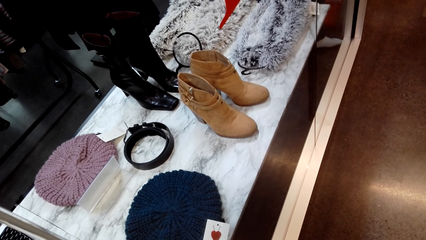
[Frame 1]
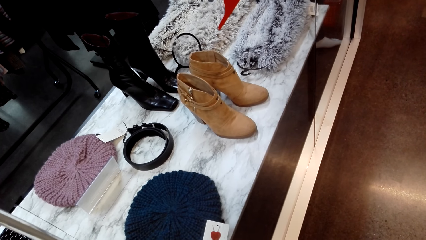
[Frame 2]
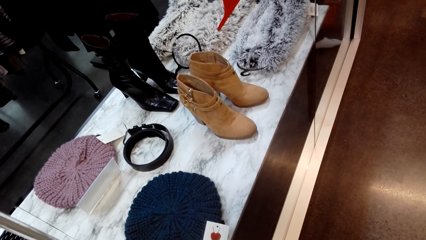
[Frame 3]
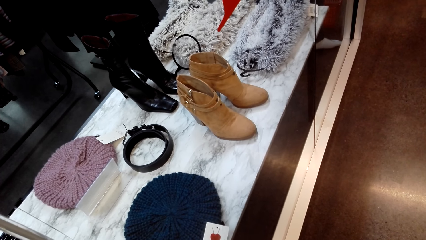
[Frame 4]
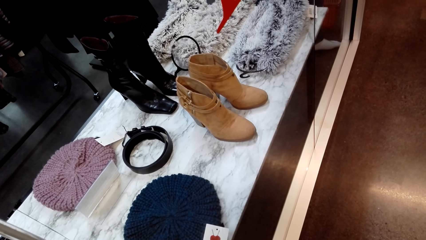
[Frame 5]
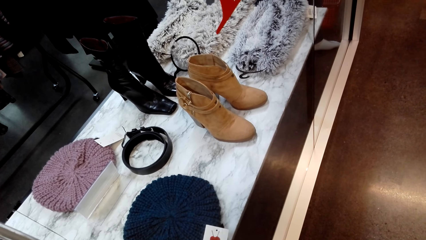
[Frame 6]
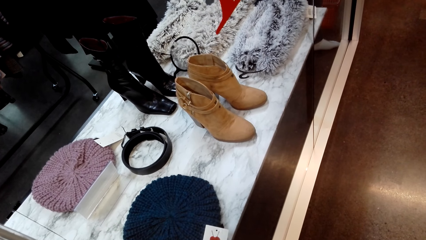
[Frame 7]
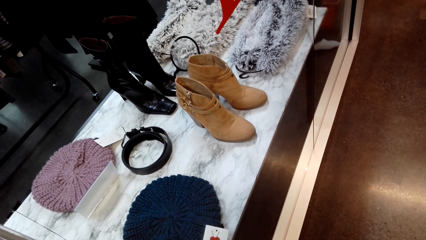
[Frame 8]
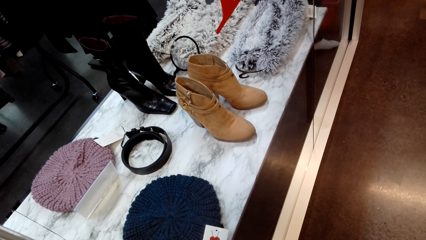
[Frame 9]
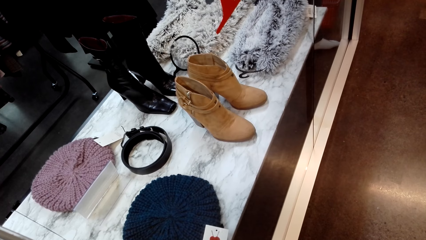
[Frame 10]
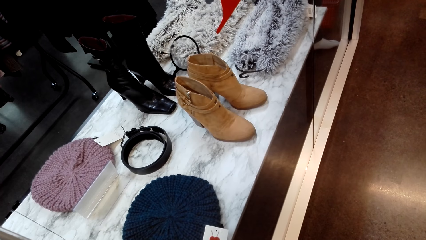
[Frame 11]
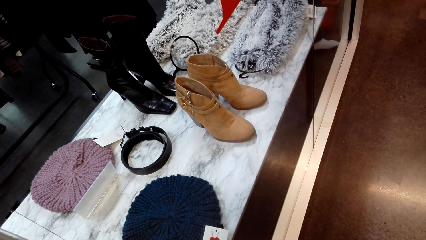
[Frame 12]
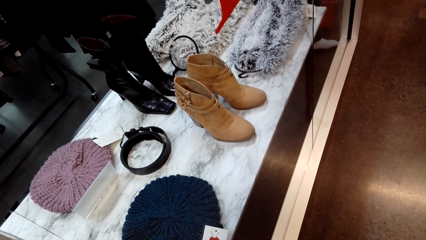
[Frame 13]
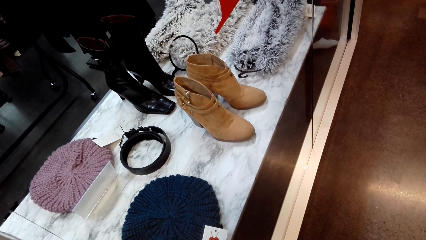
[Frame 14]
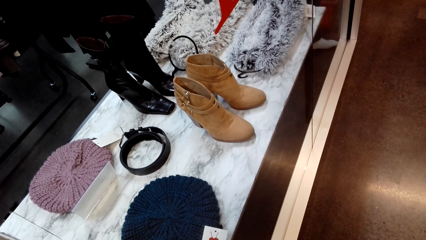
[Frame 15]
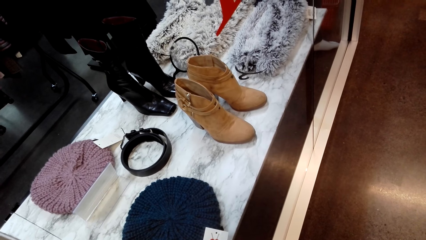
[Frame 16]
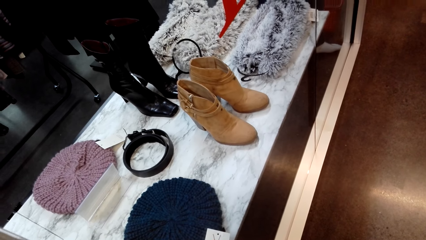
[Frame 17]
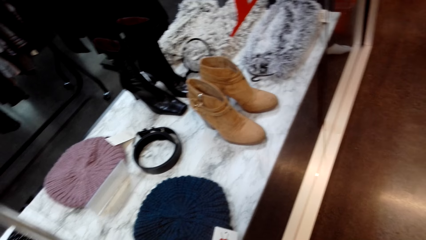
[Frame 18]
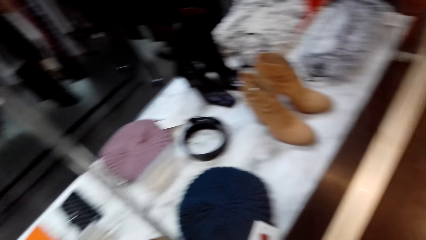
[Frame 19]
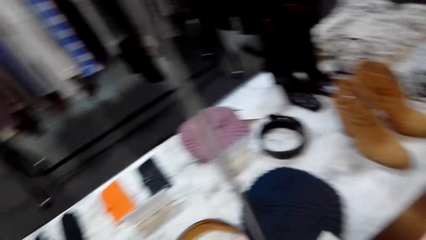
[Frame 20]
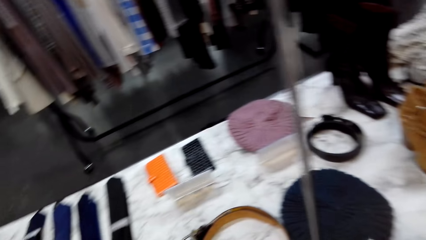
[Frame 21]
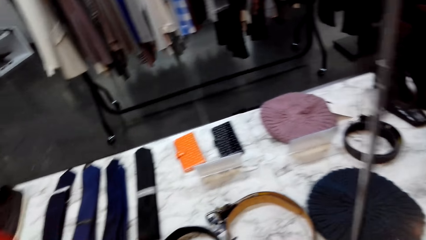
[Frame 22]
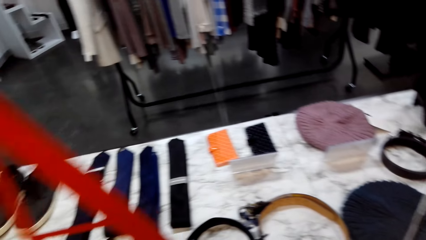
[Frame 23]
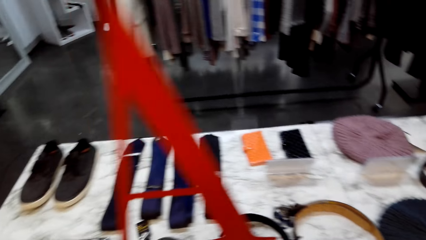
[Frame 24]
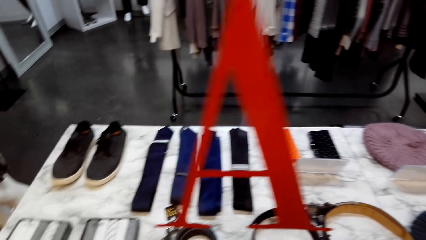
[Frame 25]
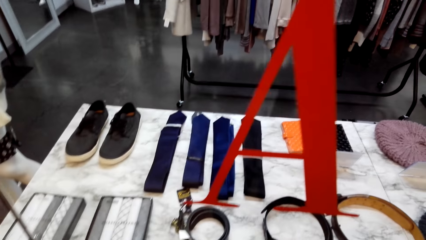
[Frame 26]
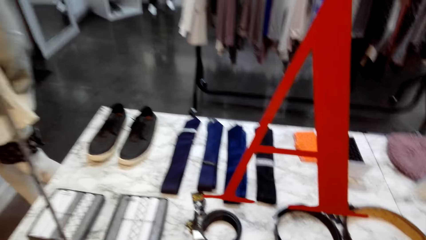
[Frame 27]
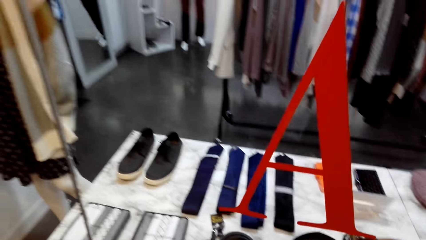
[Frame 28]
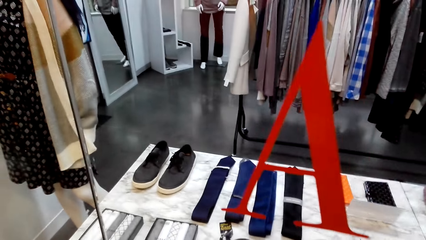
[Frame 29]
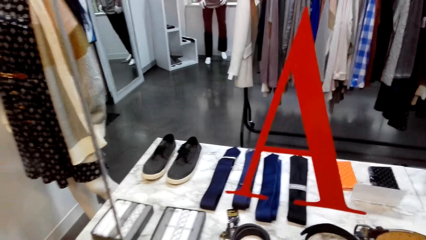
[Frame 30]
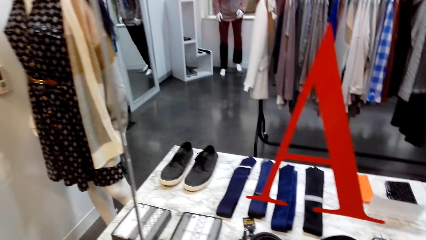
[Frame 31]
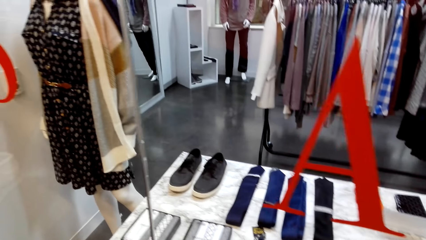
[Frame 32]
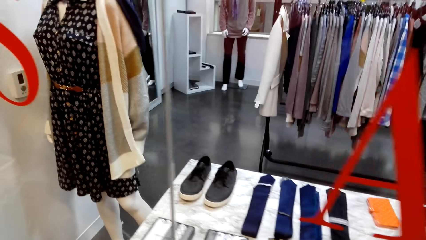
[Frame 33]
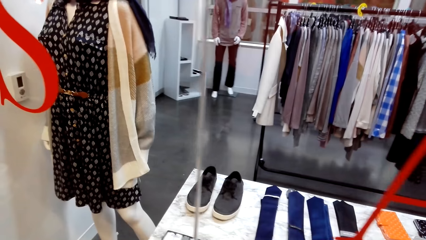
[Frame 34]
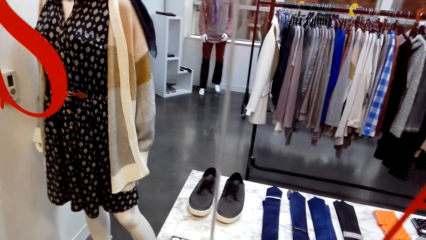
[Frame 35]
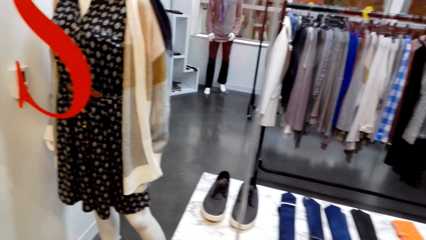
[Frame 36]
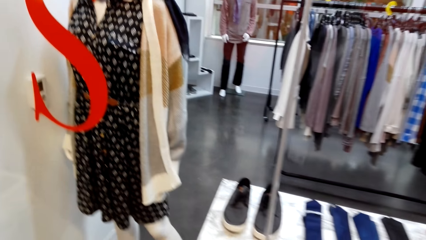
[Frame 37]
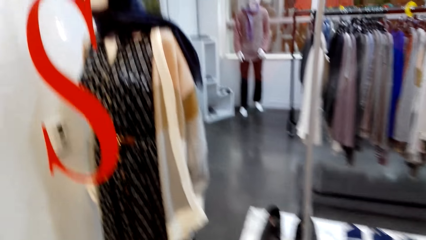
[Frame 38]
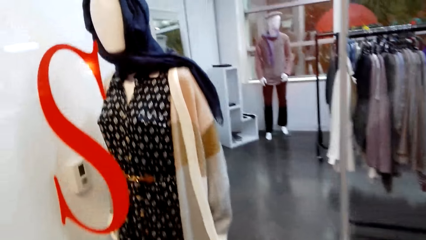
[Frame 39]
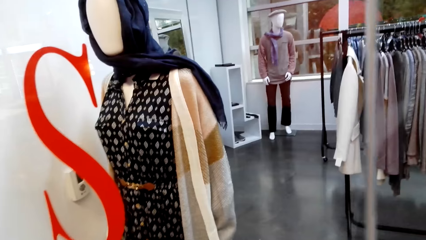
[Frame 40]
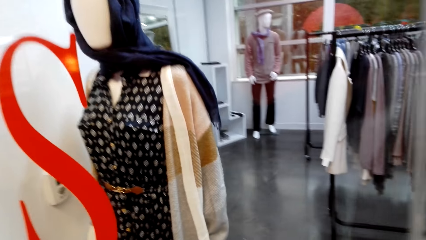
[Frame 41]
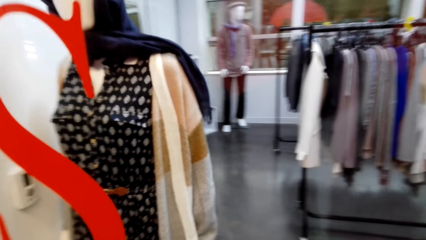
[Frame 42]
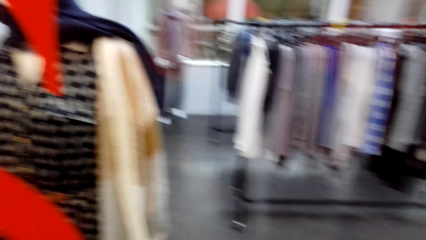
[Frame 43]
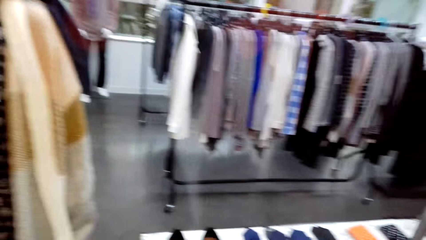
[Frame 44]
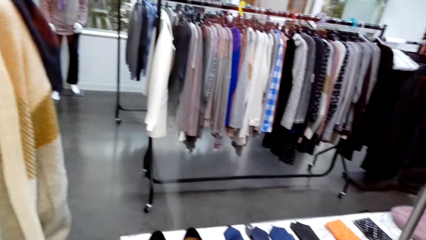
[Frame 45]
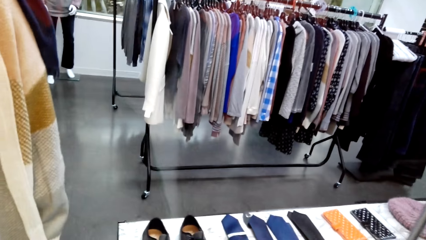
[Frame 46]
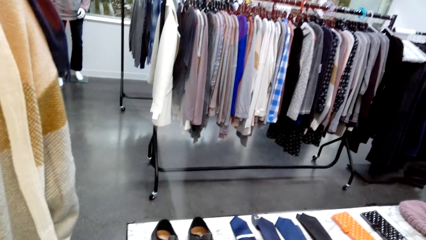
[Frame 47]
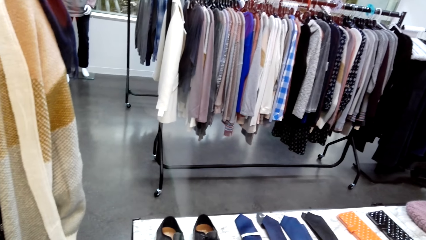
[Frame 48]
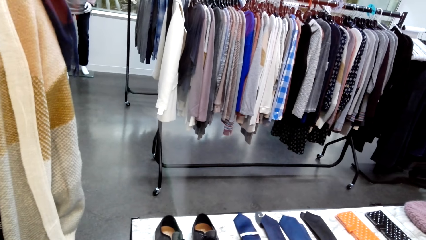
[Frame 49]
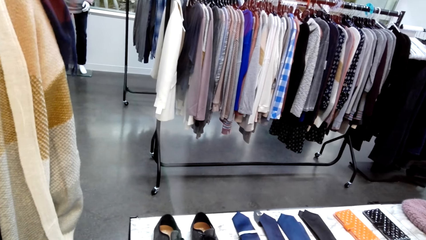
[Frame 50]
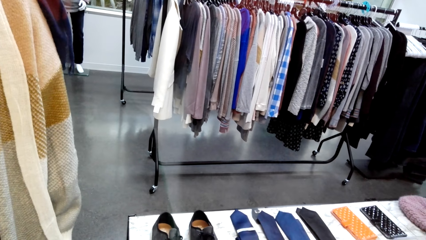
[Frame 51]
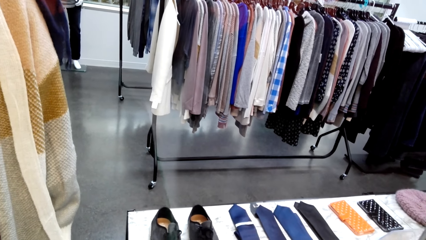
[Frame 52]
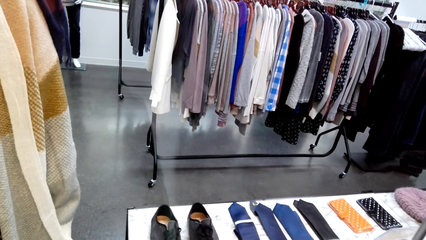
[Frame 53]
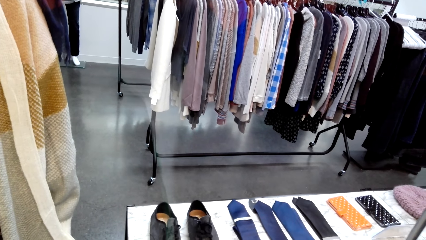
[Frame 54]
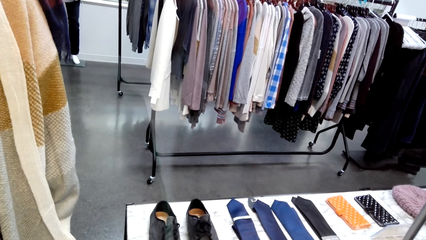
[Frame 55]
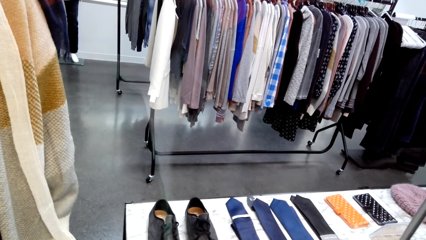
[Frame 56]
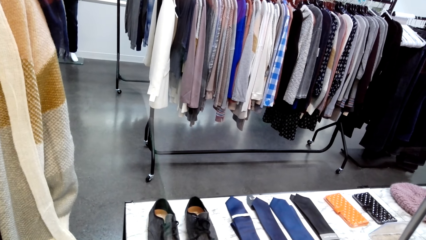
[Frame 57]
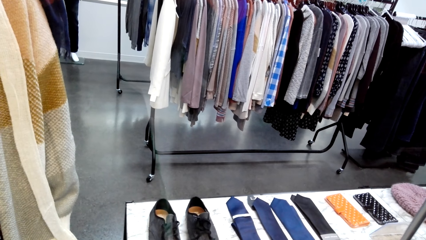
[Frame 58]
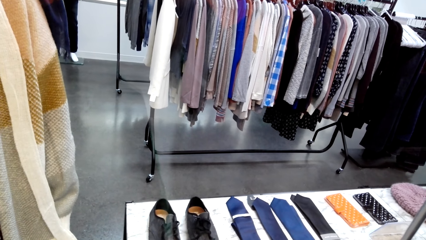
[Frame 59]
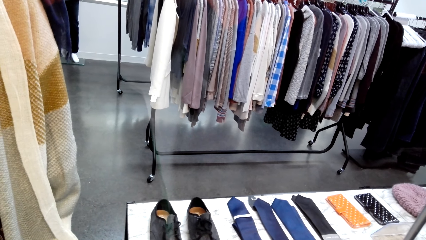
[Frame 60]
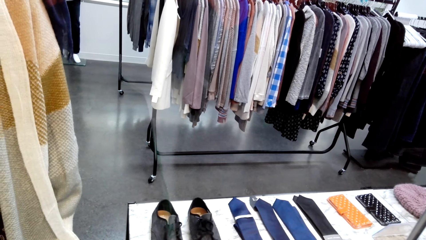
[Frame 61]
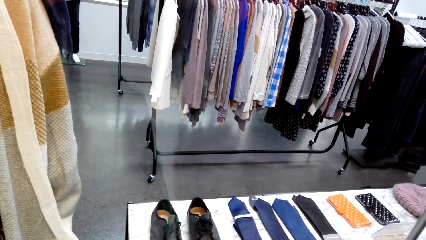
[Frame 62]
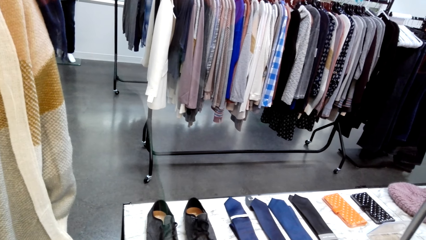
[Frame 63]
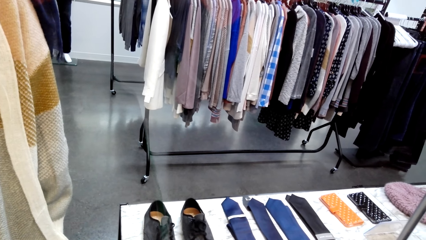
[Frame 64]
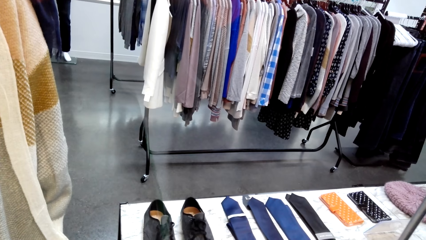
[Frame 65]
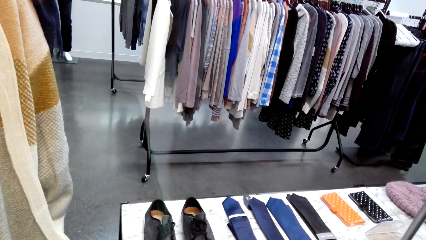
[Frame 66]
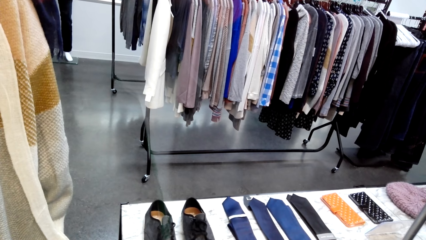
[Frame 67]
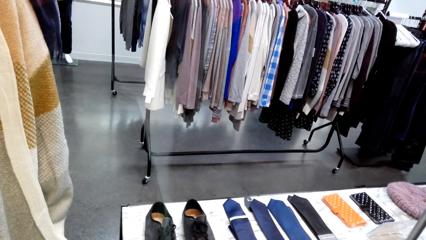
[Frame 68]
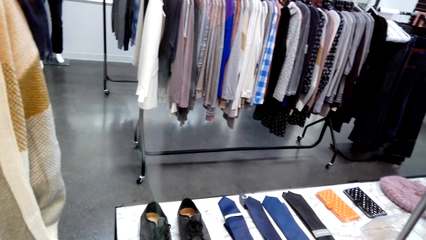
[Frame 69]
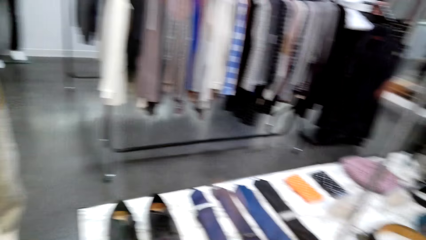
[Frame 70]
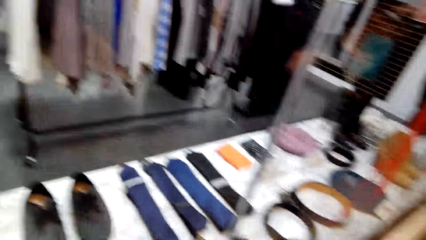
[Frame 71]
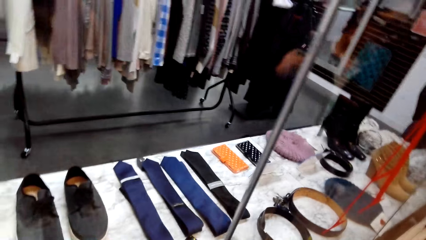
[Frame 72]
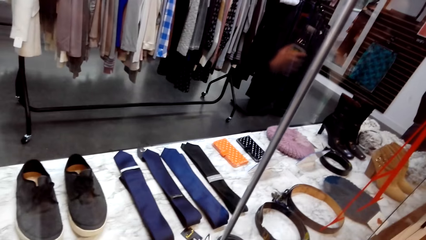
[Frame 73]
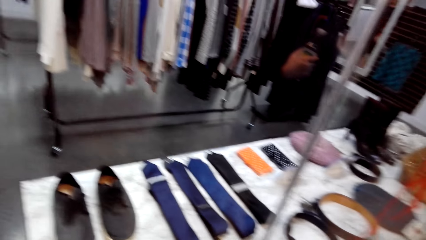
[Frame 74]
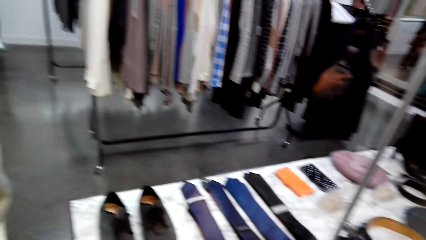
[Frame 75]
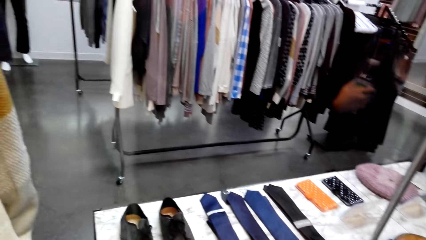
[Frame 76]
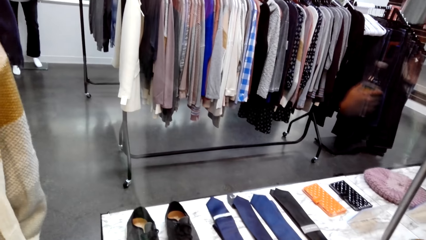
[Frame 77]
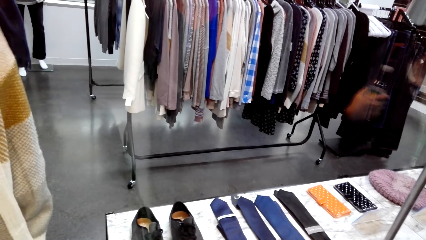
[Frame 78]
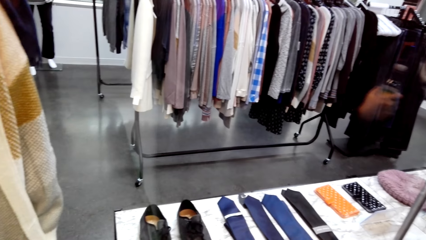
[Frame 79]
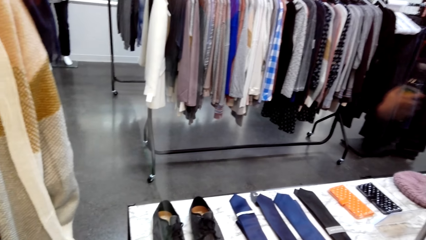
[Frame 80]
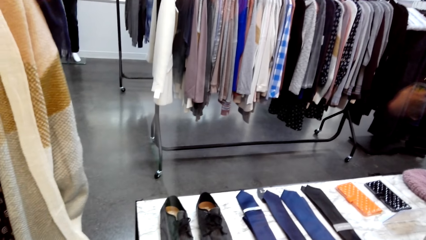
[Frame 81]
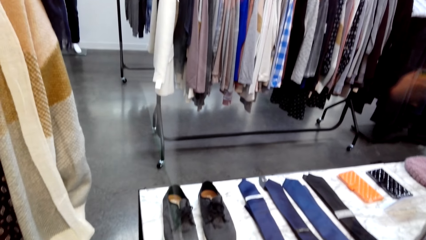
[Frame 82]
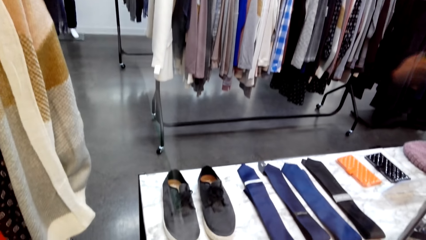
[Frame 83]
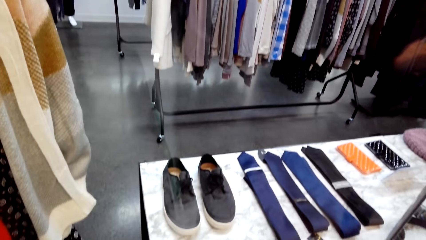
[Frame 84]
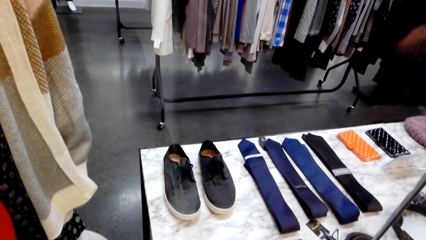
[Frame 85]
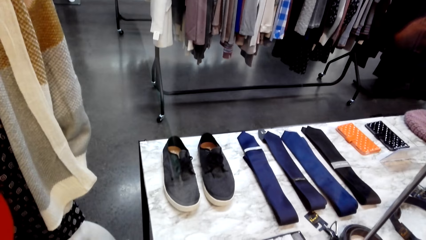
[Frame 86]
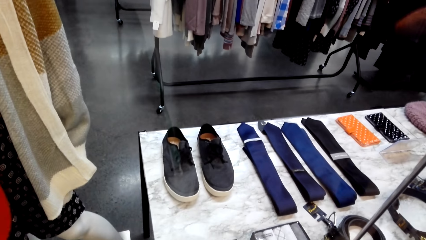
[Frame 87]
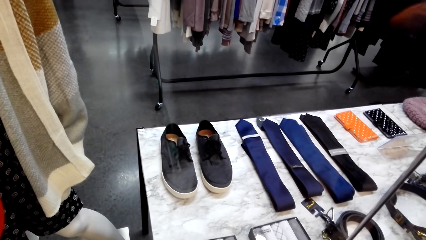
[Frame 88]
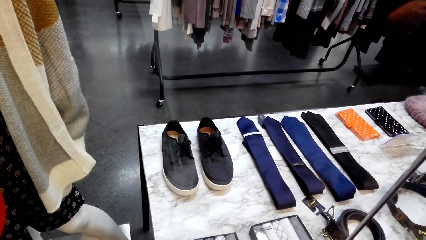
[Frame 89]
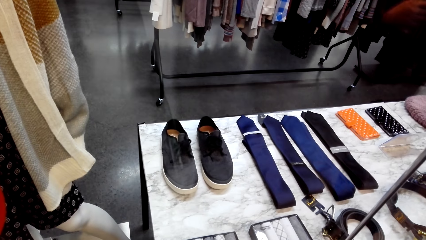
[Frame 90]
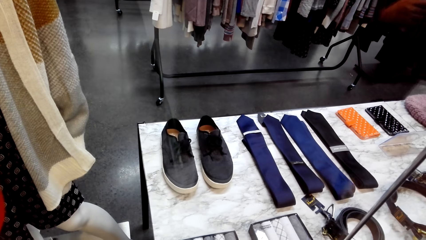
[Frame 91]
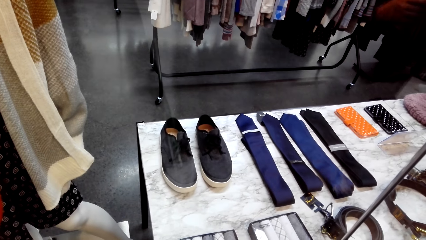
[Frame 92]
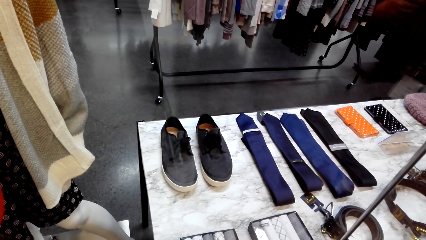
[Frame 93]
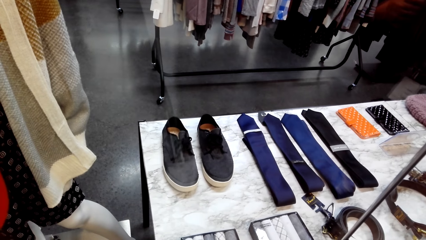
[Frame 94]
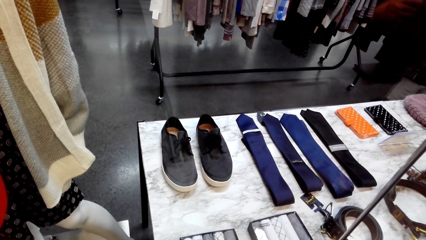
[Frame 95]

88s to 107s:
The camera wearer walks around. They look around.
